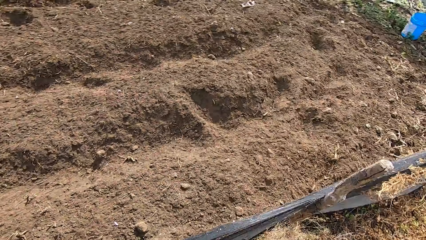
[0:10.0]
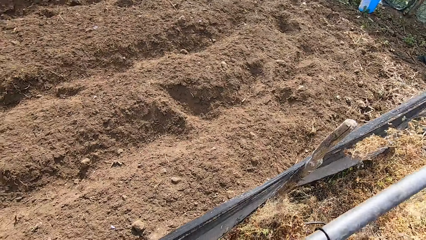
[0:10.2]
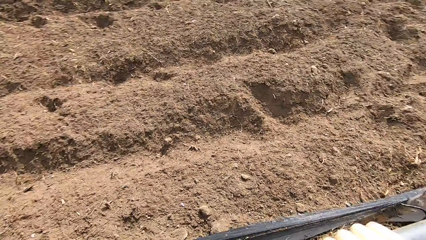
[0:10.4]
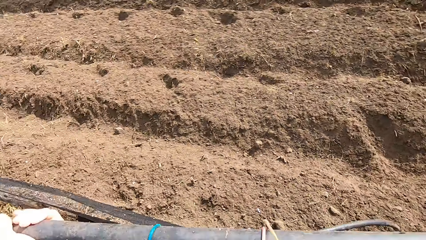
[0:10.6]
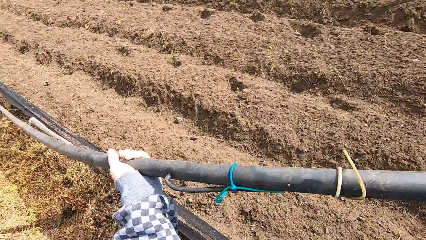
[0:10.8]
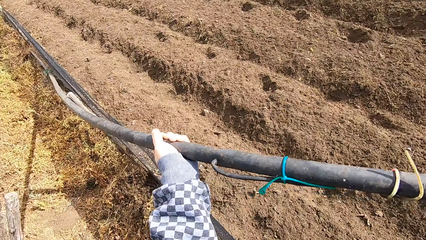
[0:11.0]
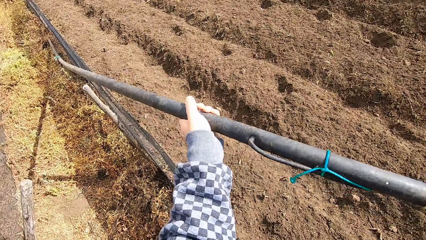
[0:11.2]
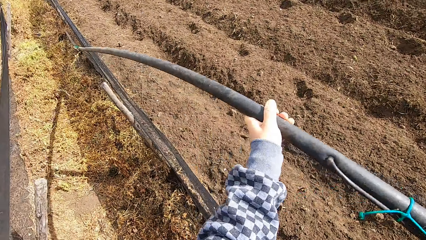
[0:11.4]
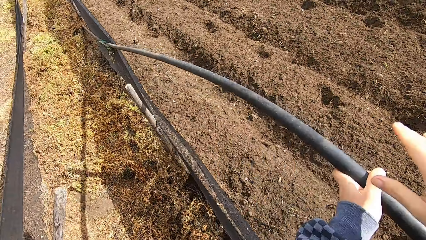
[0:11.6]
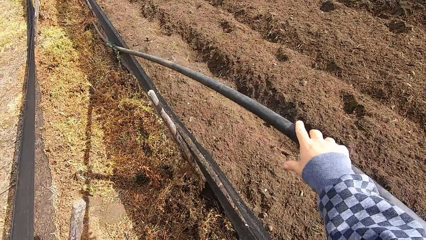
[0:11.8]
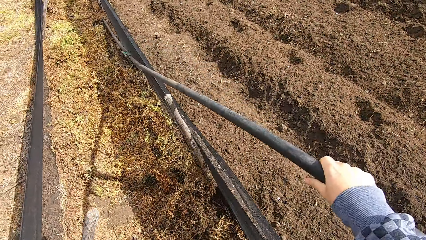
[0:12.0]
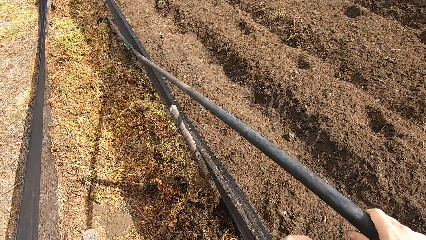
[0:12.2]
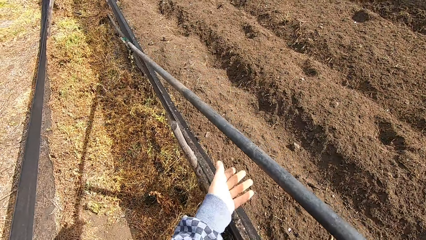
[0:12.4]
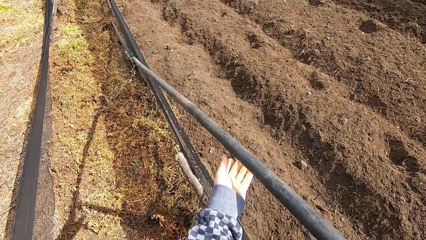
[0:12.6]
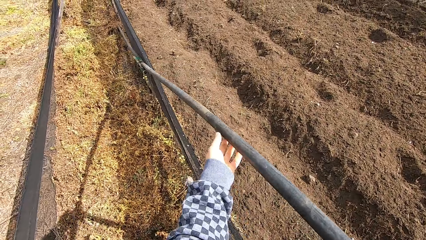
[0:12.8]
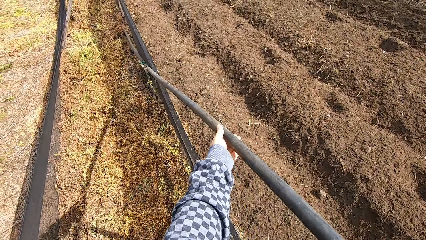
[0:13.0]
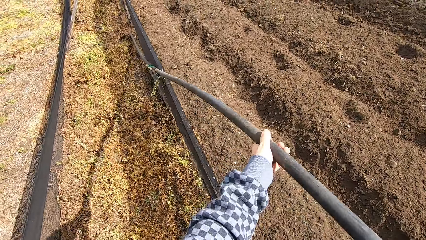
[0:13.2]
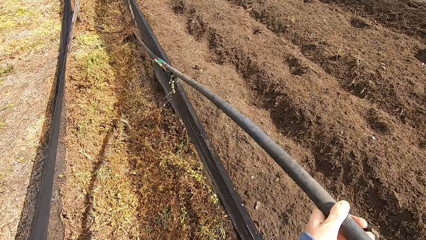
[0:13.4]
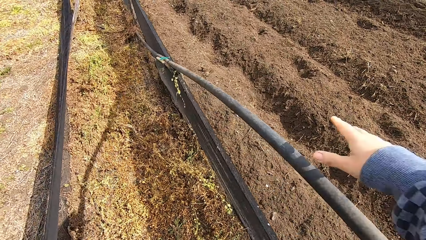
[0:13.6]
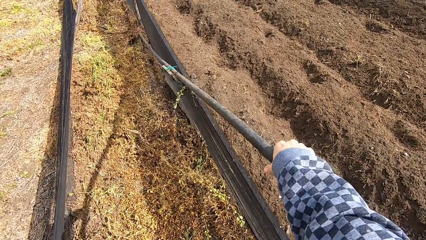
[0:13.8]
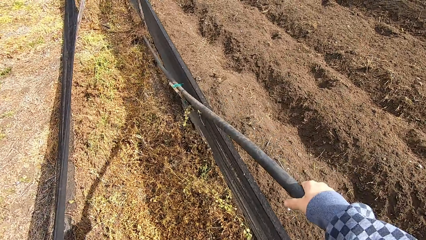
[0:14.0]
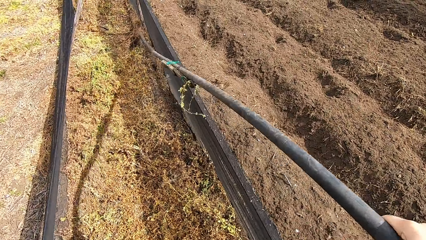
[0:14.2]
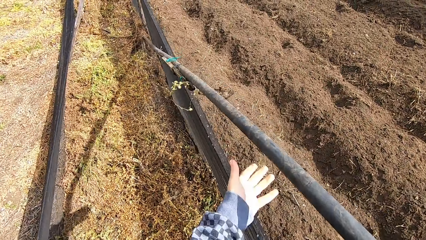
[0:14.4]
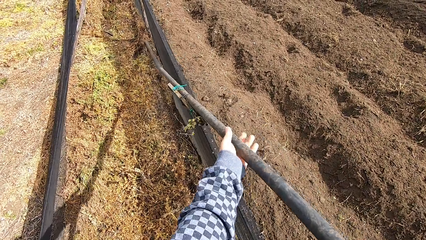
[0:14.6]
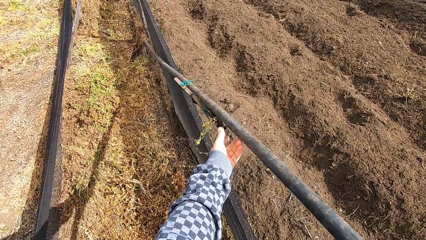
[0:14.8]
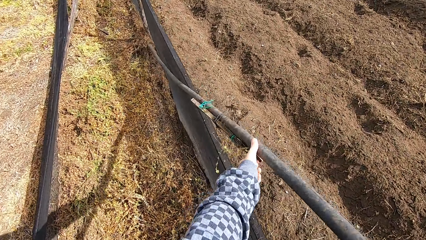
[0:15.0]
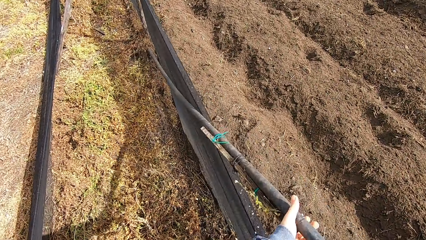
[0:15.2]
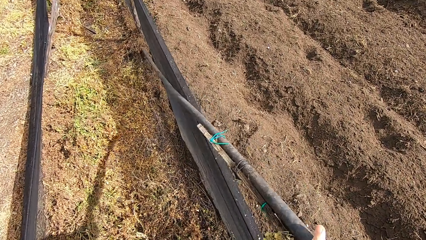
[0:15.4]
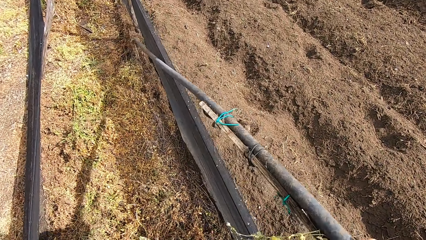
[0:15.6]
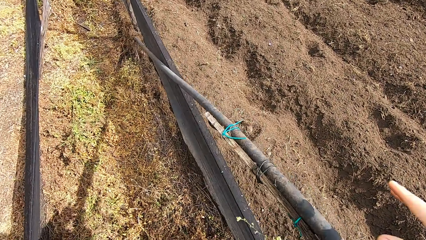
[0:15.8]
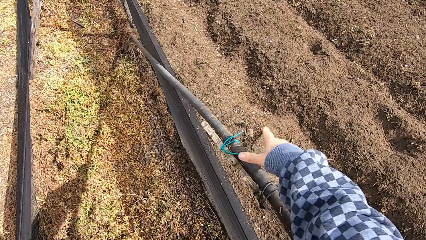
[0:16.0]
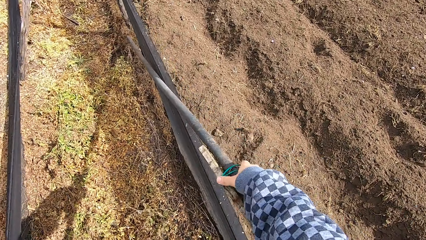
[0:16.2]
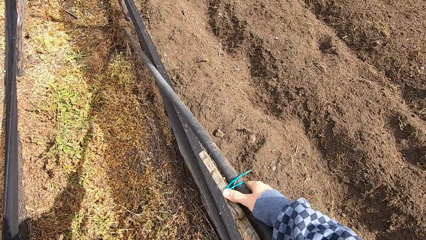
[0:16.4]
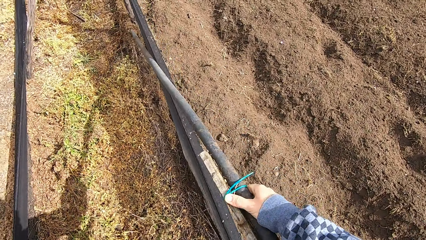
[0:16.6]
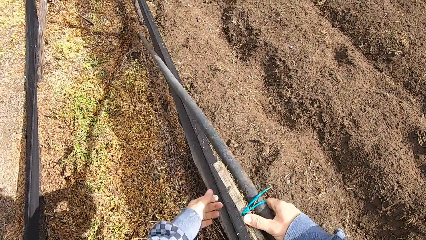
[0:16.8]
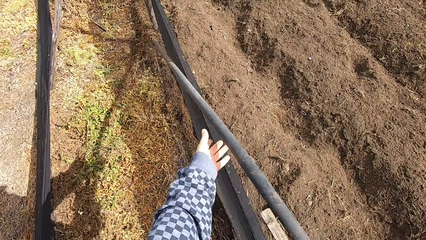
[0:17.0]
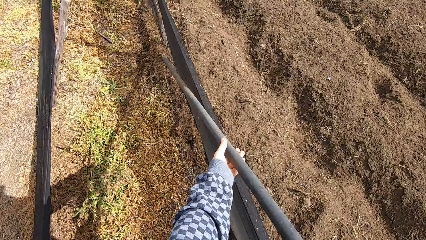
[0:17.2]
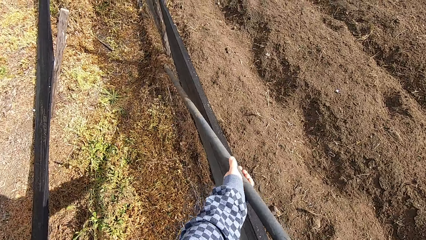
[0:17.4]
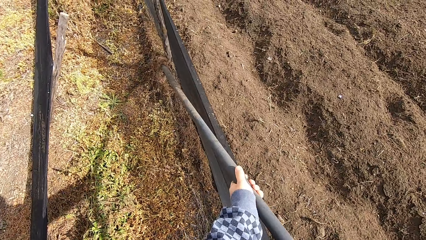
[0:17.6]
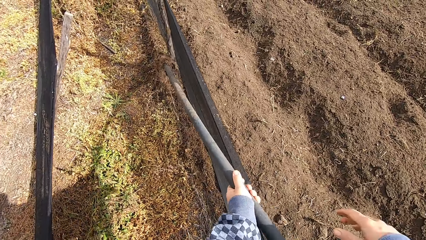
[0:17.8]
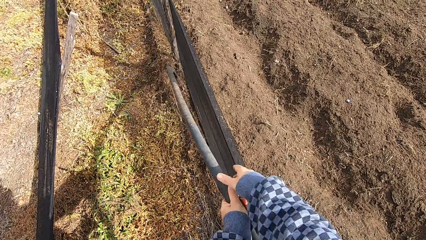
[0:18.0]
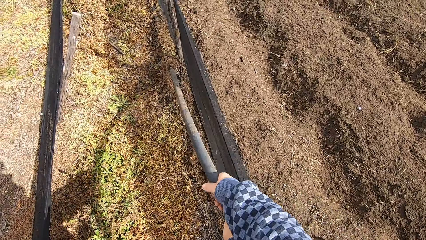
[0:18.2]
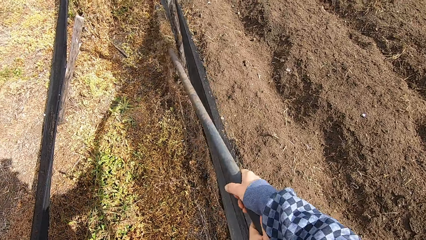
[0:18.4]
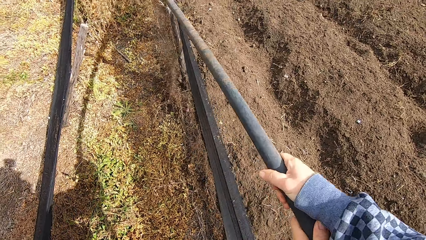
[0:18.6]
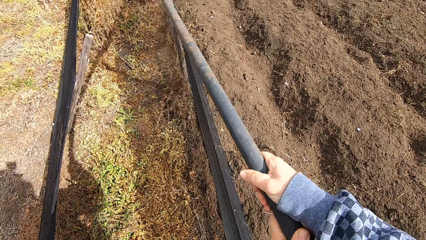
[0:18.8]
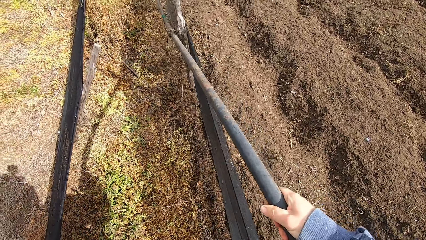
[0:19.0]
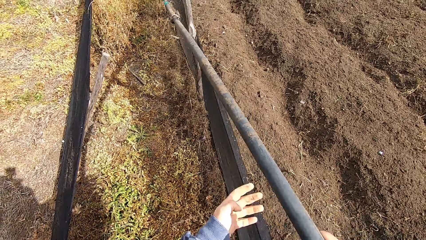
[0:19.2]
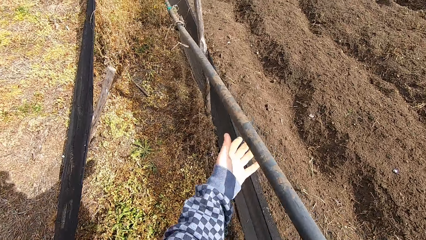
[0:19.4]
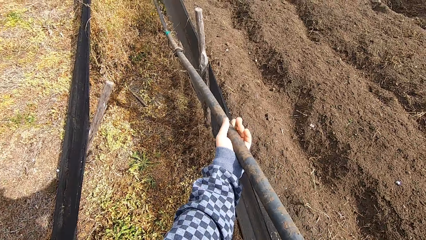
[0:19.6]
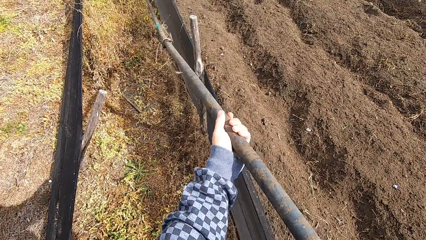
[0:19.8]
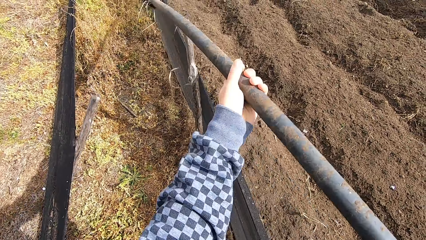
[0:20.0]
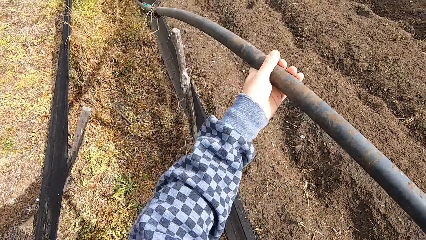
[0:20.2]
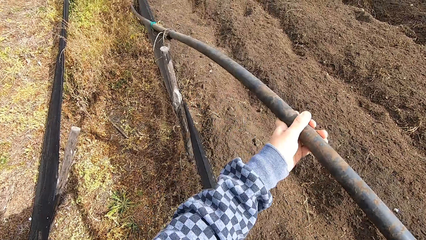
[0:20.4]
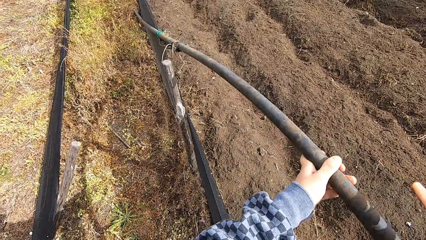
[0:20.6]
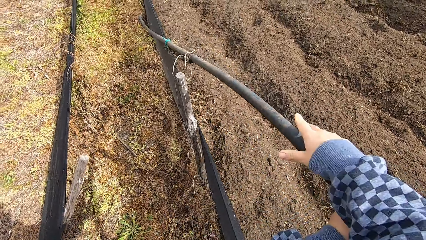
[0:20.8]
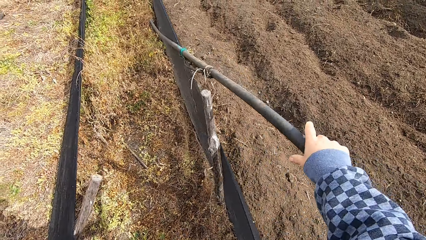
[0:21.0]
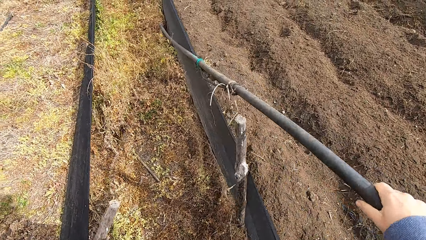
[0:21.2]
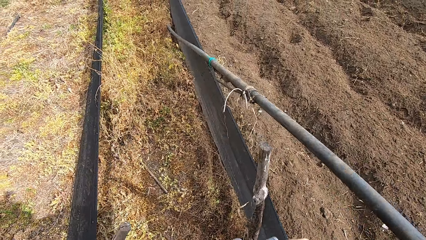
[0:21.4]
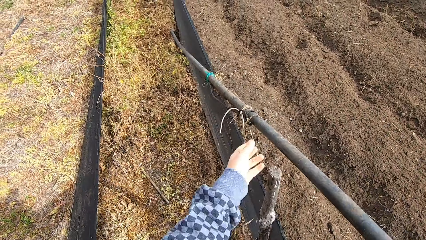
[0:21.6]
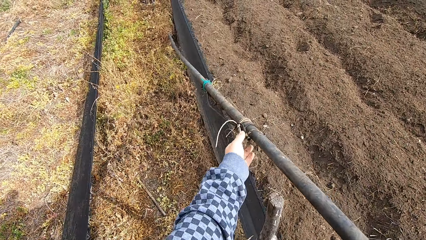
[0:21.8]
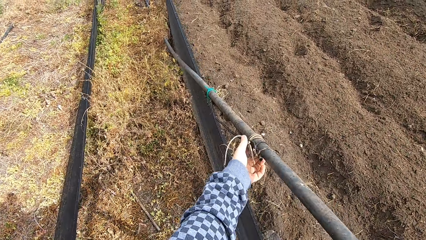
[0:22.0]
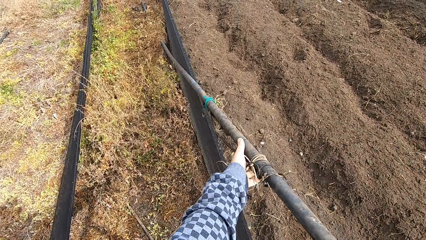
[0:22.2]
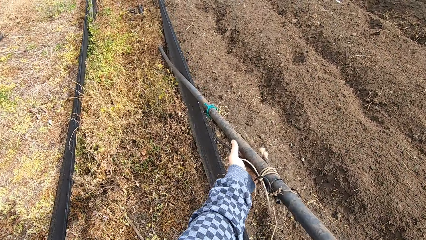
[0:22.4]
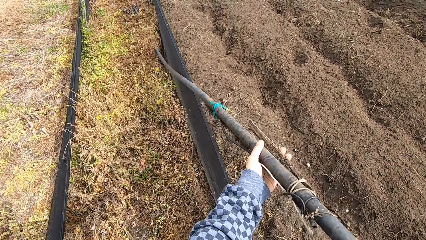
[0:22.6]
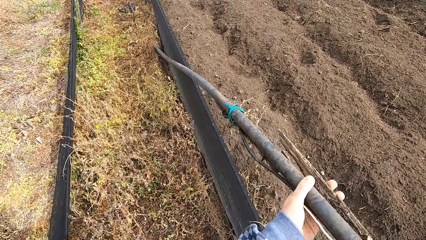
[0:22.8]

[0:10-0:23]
The camera wearer pushes the pipe beside him. He pulls the pipe. He pulls the pipe with both hands.

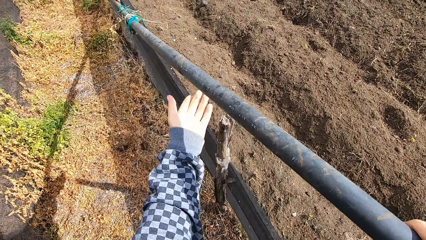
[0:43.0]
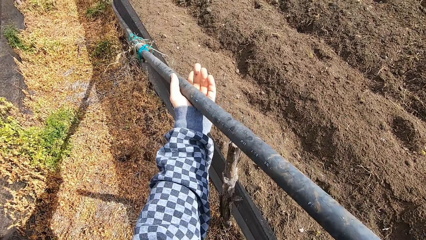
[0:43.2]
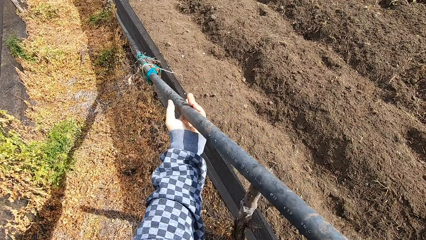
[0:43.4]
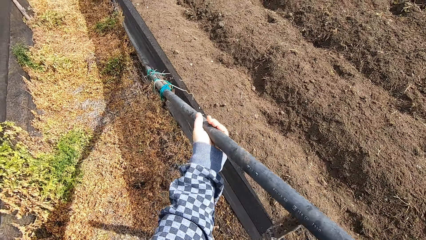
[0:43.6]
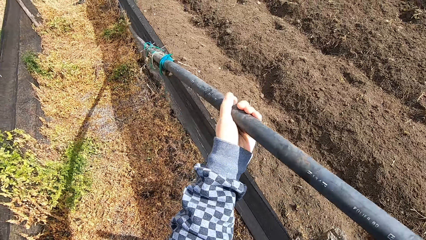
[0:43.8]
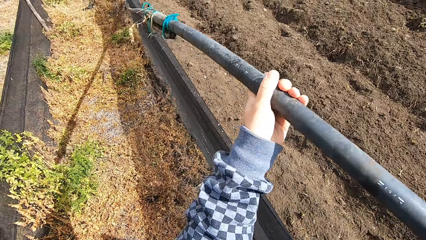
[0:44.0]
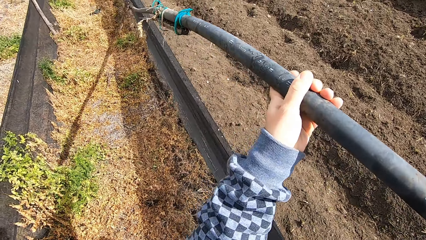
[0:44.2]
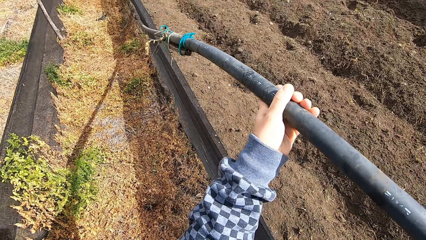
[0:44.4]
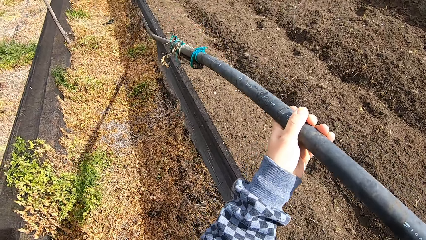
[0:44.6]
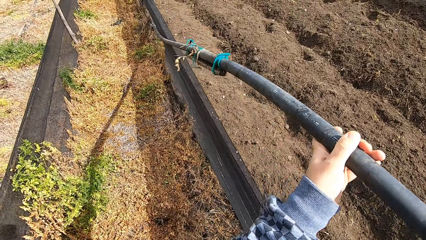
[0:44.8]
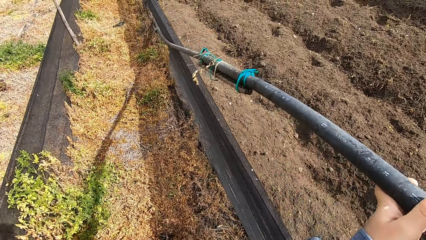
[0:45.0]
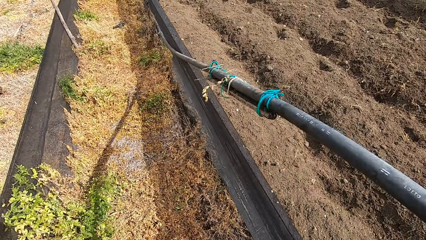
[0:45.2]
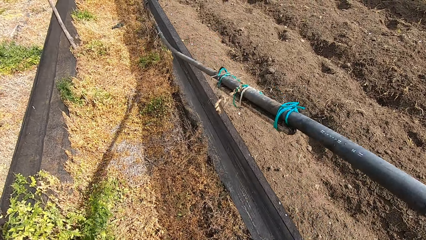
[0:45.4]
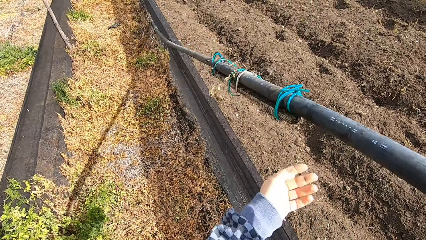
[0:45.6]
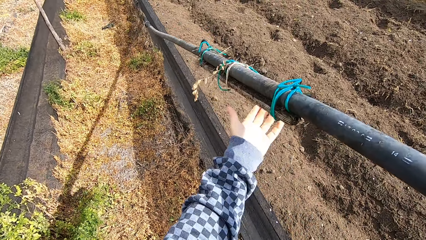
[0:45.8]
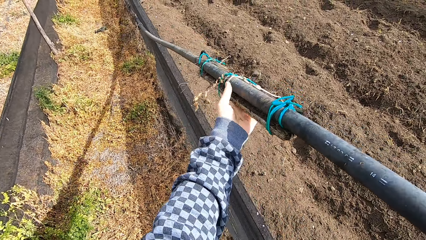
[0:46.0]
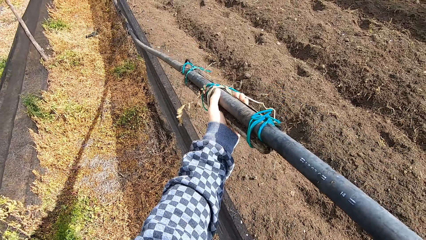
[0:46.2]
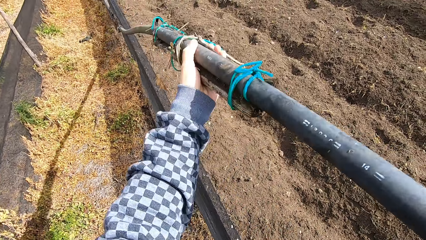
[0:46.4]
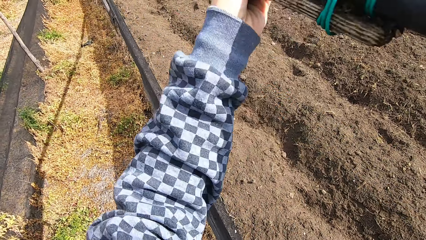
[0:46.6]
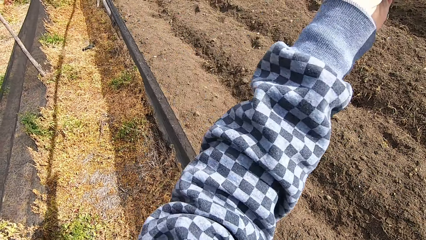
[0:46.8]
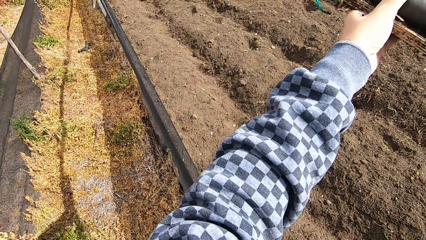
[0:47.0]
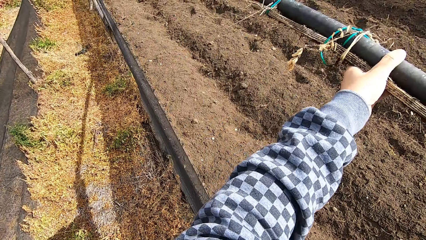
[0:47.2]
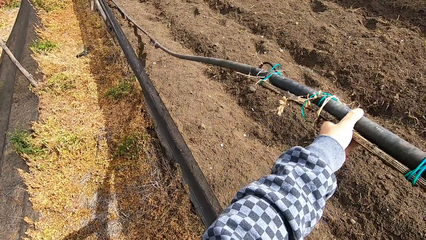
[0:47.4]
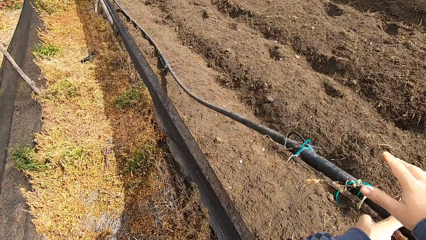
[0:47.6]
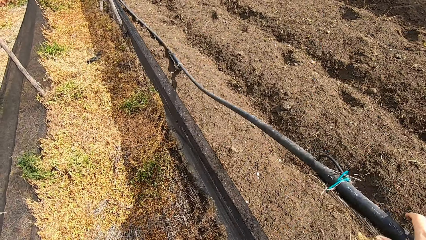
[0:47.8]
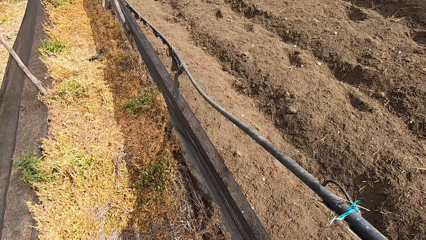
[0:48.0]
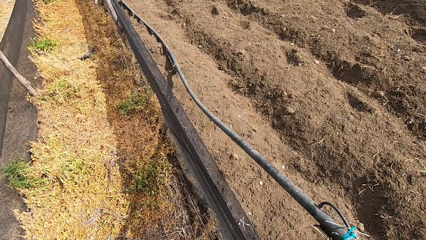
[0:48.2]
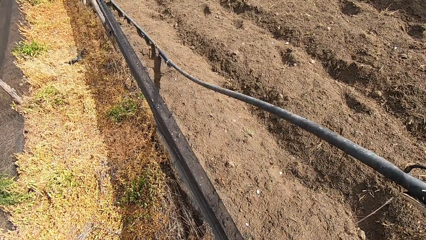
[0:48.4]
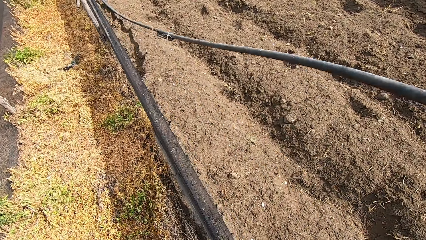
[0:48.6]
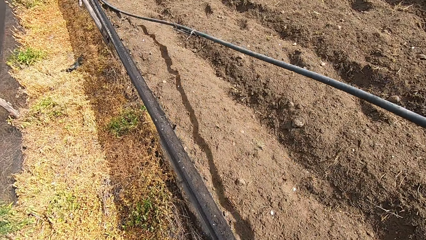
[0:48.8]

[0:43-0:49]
The camera wearer lifts the pipe. He drops the pipe on the other side, beside him.
